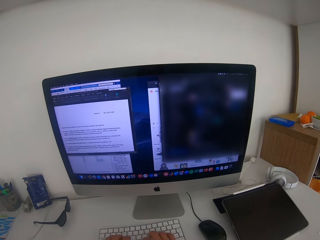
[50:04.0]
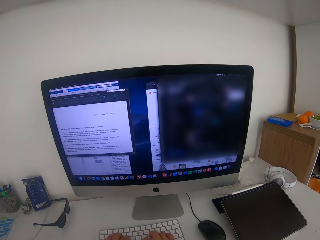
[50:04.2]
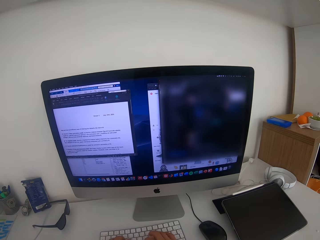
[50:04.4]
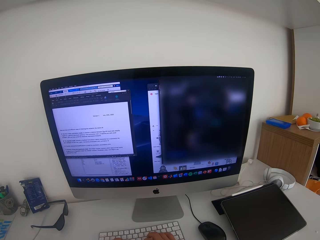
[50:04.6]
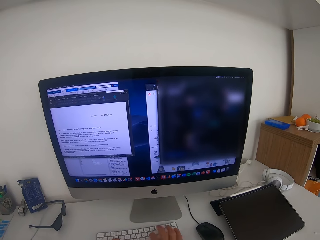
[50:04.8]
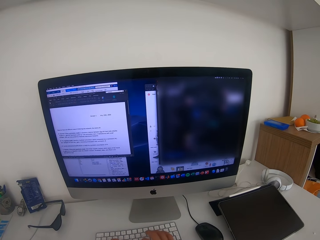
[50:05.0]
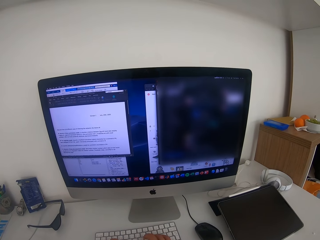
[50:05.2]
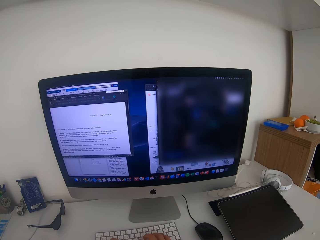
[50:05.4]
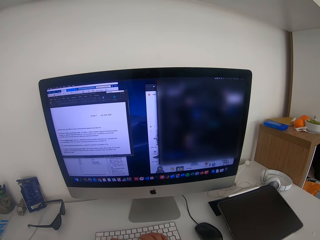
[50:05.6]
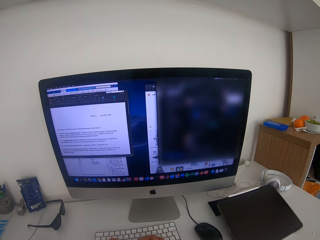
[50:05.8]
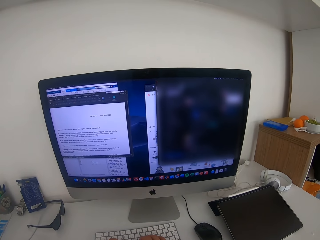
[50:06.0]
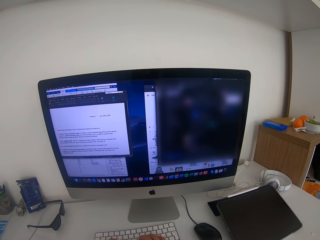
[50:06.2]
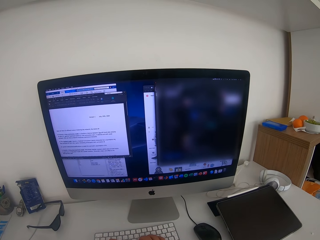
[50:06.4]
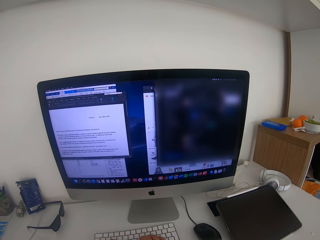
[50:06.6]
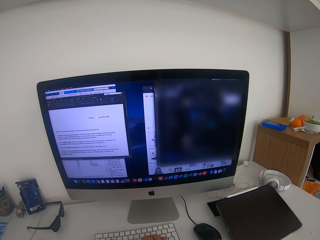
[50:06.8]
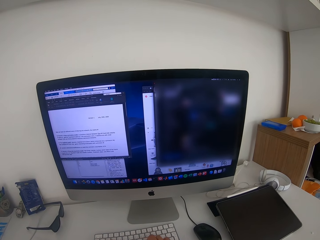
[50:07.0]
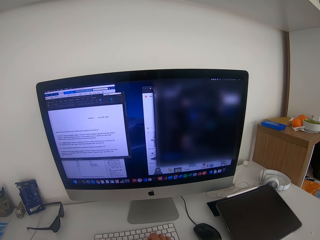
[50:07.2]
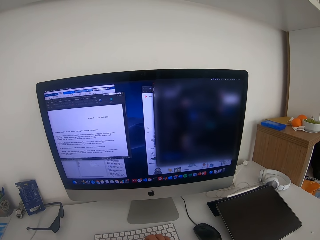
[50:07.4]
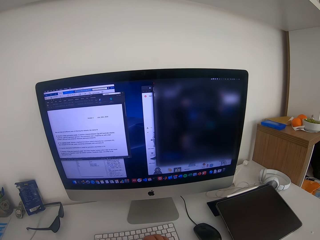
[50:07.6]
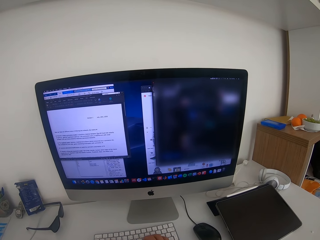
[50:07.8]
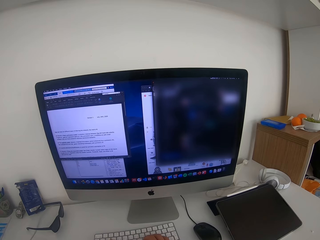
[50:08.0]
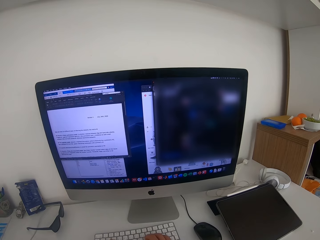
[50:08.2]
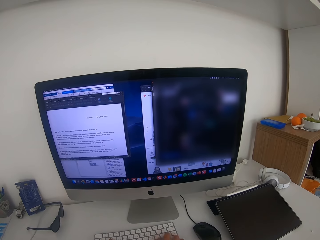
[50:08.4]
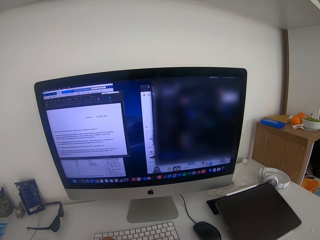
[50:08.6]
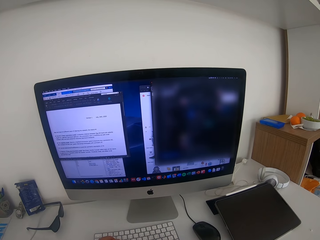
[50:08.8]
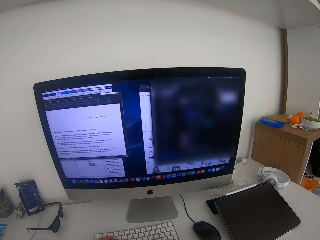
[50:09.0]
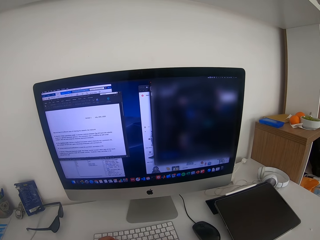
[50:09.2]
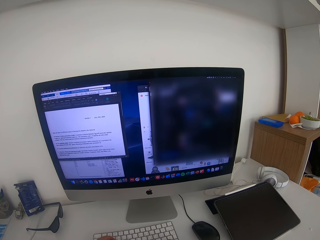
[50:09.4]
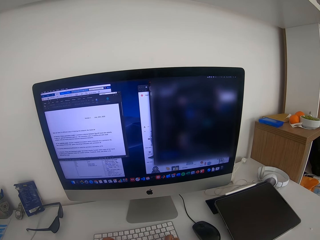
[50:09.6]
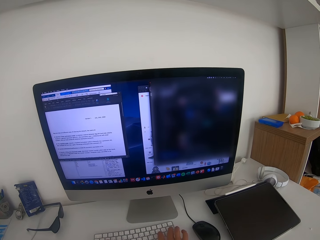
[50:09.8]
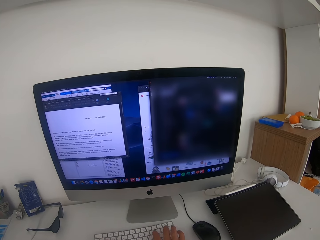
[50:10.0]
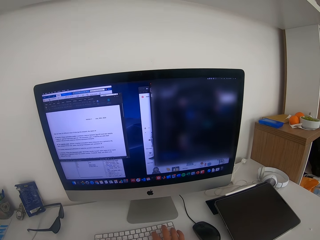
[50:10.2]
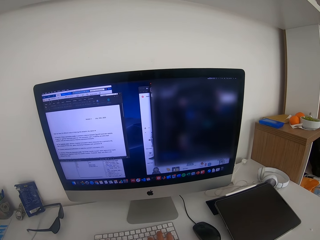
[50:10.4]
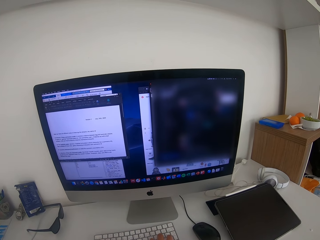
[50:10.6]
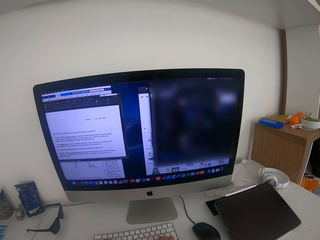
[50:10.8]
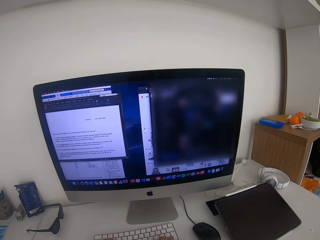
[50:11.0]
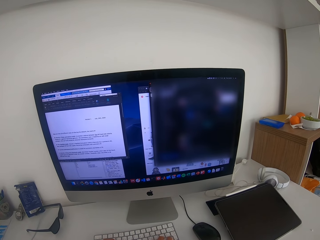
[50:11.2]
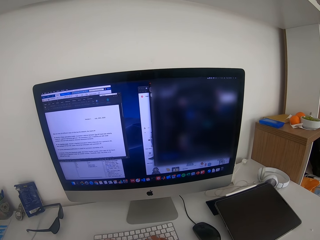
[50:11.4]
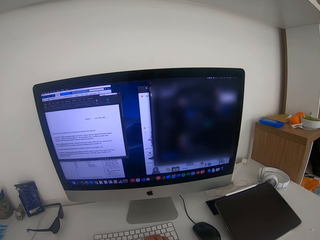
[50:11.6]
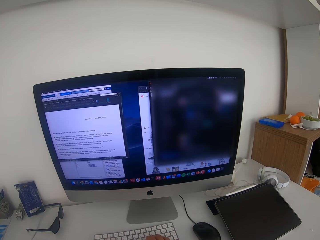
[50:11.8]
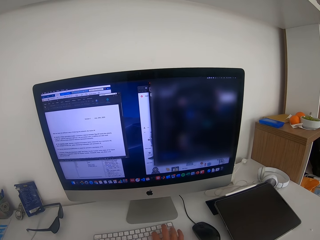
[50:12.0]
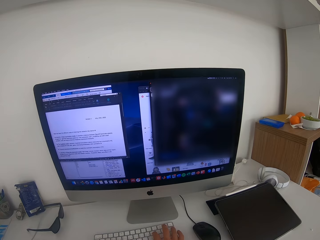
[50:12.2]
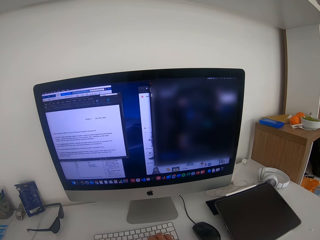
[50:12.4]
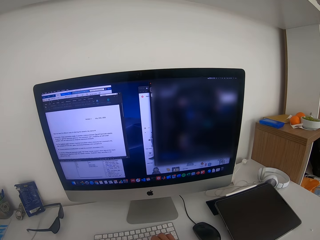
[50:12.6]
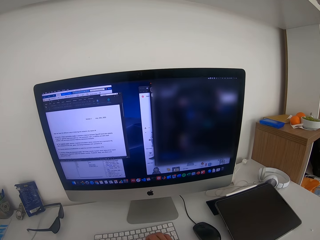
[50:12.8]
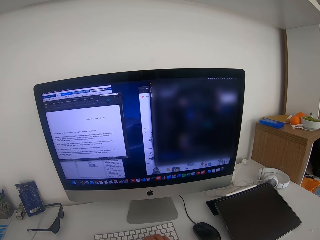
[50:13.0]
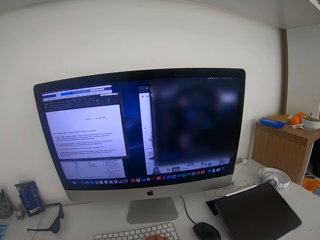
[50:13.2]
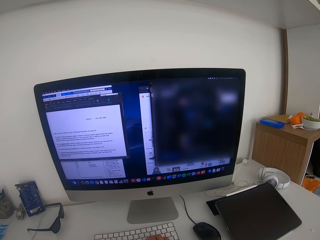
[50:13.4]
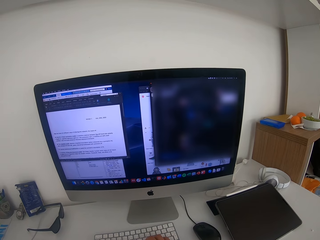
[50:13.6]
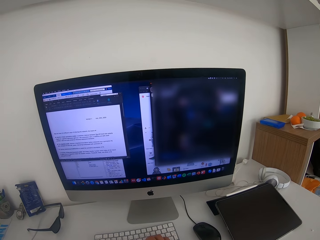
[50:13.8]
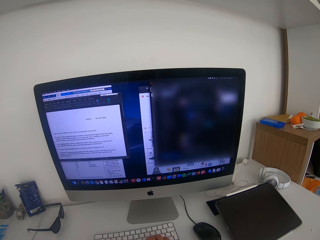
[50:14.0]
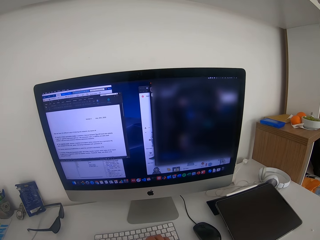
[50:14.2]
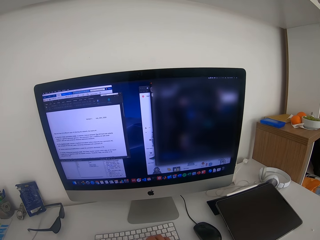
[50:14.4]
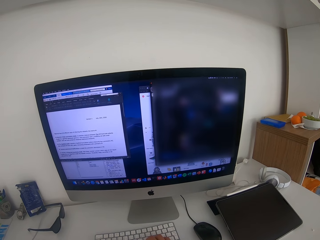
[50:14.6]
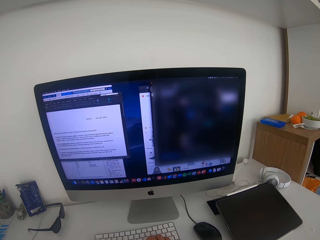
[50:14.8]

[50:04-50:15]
The camera wearer is clicking the mouse. They are pressing the keyboard.

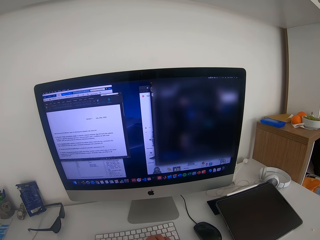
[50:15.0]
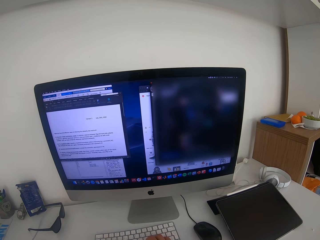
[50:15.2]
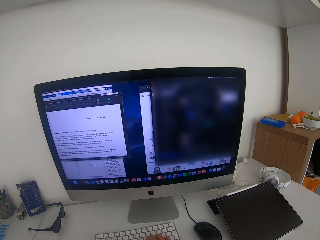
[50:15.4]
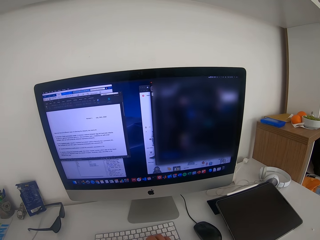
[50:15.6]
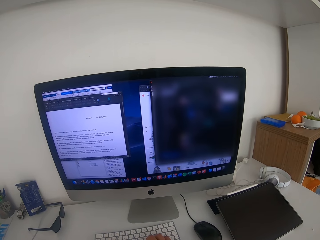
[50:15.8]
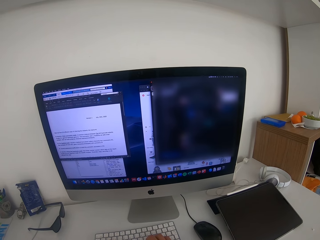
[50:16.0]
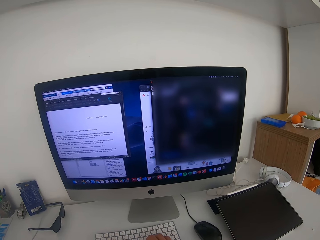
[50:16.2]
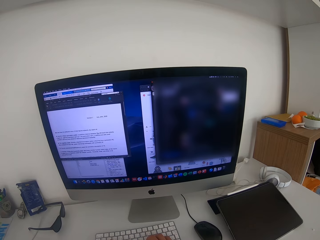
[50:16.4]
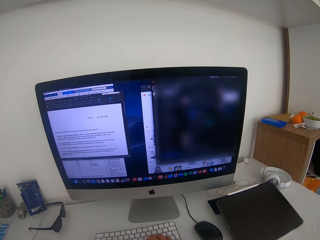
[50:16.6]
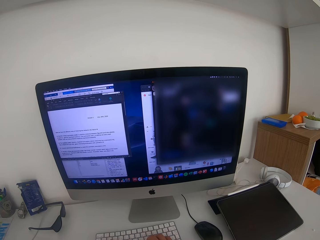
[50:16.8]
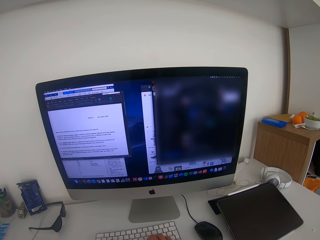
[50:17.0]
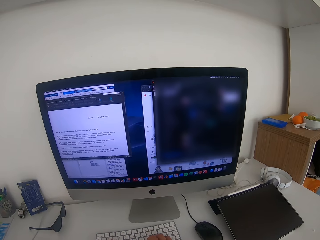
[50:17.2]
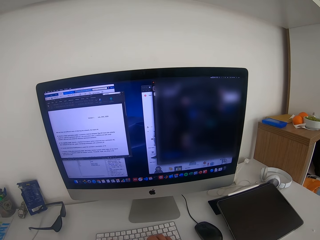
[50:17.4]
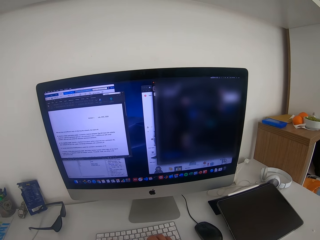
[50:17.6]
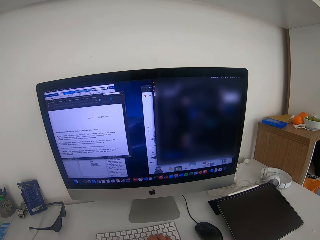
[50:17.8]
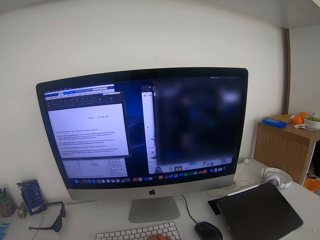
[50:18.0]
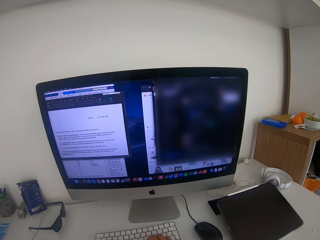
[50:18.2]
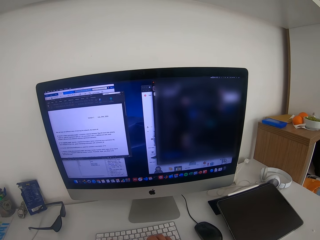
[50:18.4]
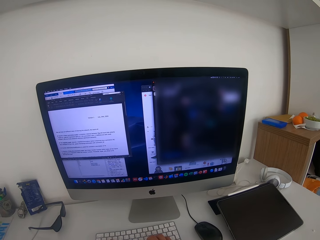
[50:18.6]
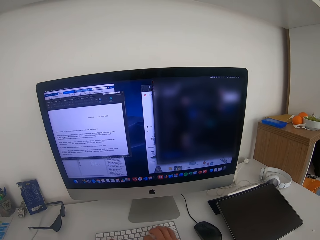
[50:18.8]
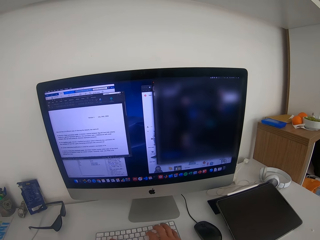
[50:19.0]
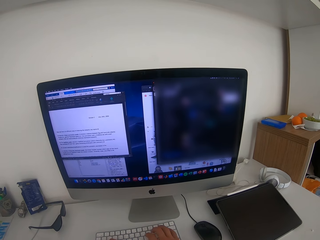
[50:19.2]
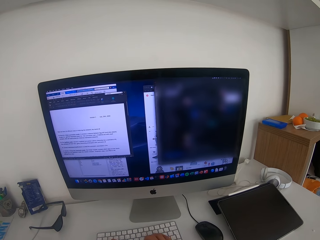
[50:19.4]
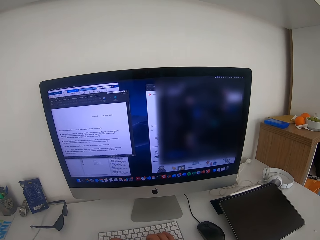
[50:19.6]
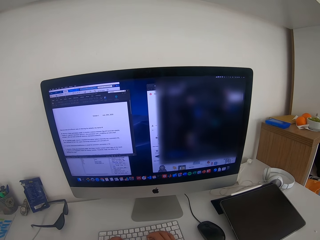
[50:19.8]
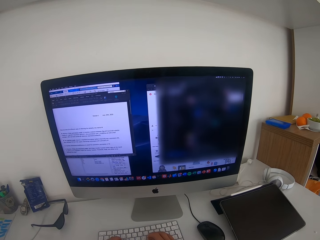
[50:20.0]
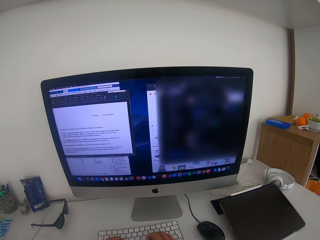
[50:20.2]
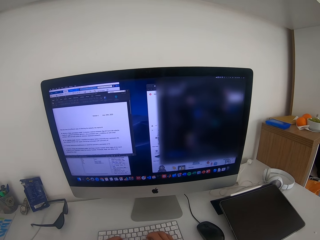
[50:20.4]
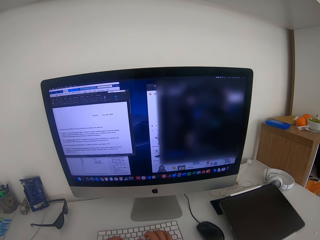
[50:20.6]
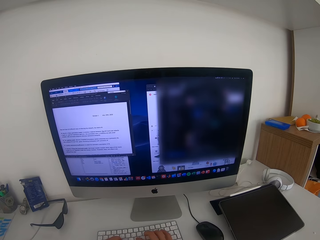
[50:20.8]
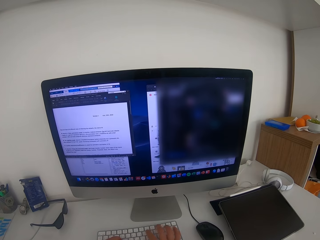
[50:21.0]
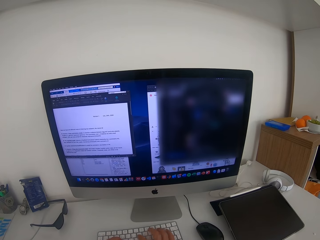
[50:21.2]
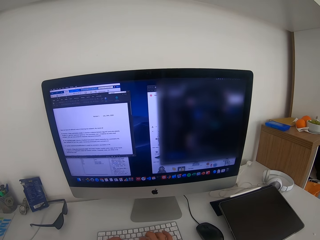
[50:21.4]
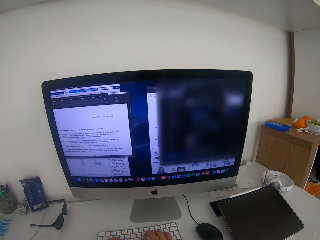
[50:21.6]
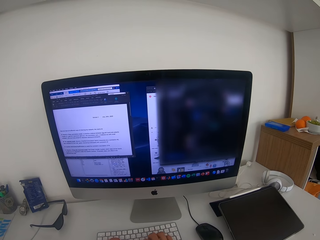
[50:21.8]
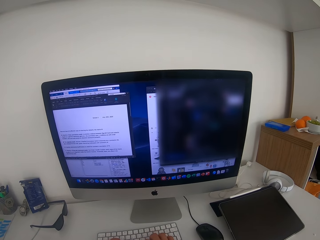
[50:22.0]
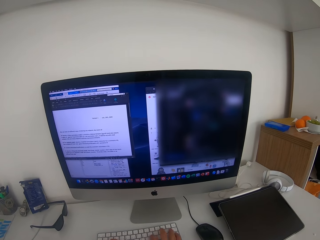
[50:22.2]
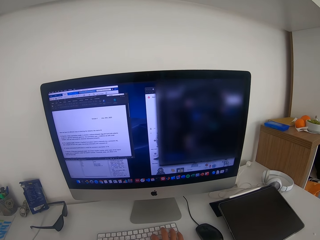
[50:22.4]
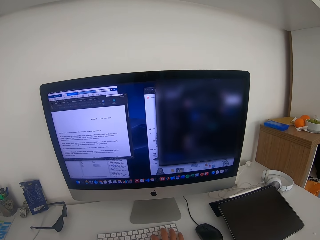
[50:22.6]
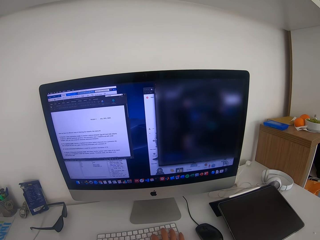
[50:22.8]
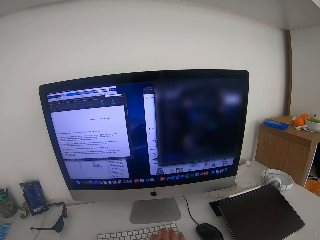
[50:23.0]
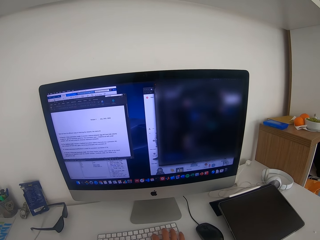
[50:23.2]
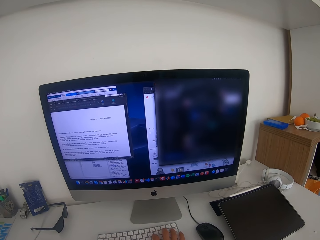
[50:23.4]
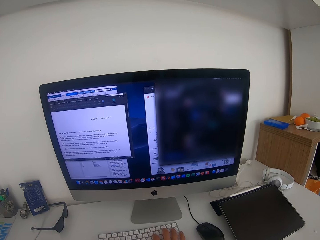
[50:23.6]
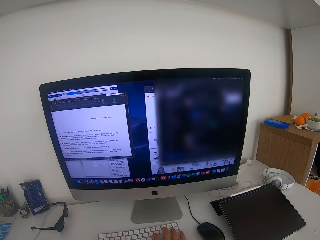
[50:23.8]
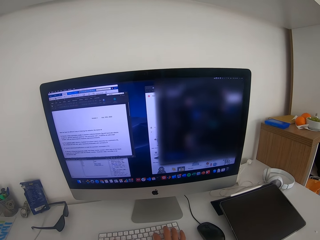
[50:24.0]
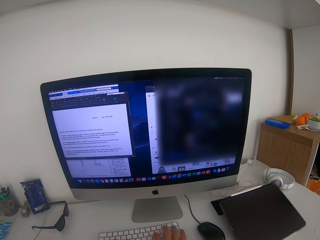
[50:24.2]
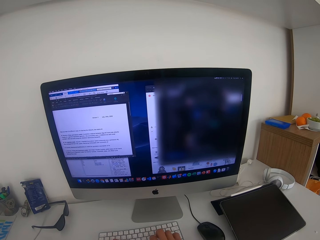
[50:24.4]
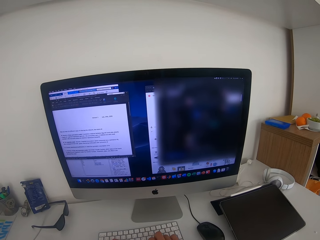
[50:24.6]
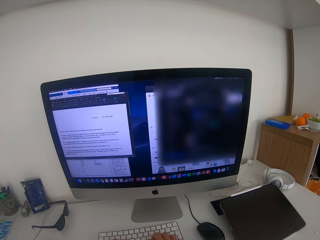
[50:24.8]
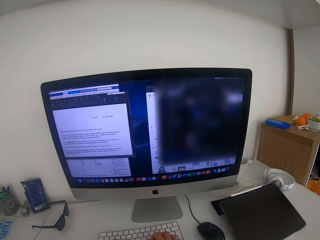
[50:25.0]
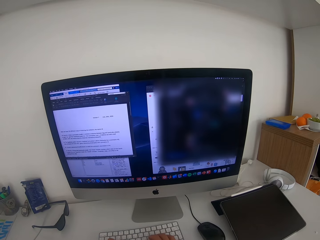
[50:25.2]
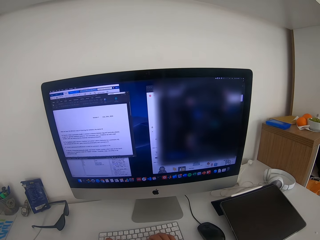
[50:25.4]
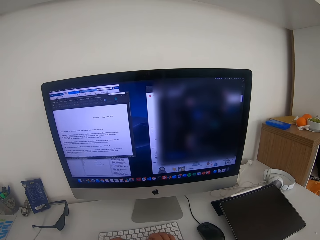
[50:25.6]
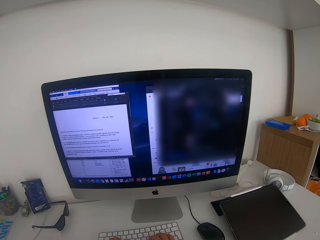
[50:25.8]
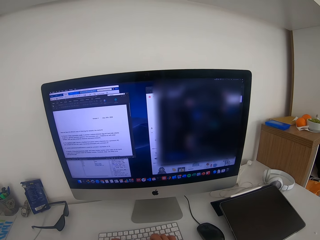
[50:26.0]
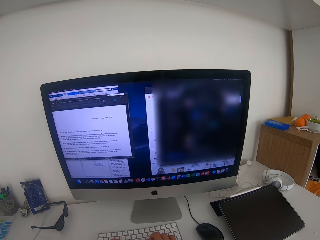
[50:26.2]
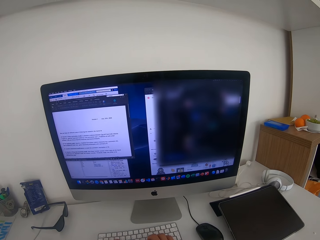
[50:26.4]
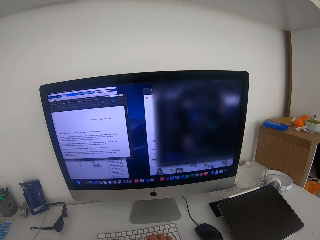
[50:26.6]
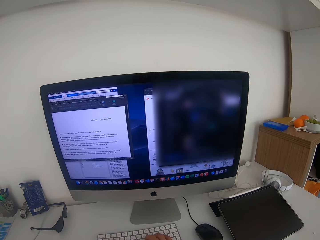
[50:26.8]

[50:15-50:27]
The camera wearer is typing. They are typing again.
